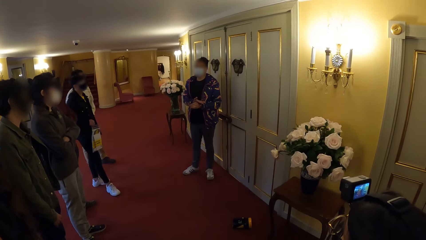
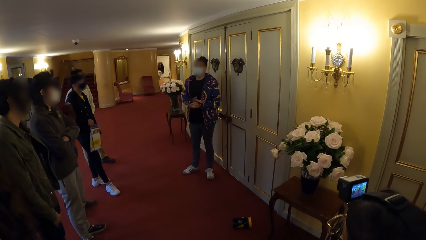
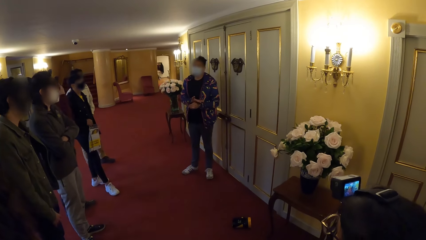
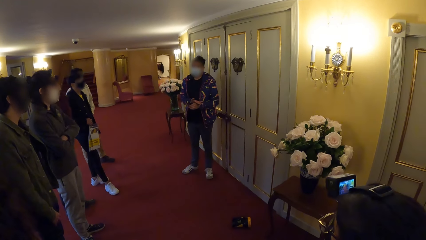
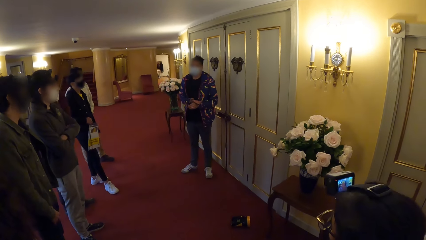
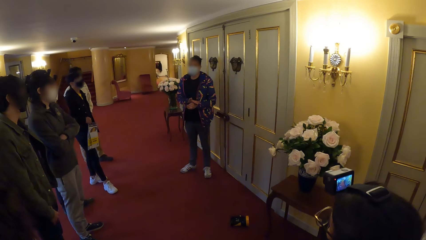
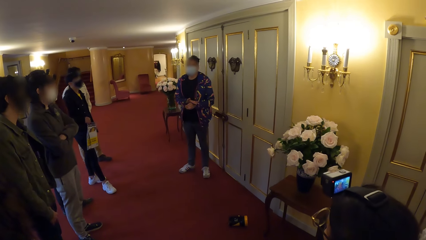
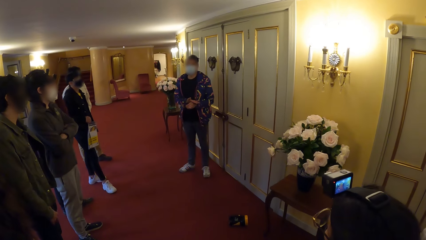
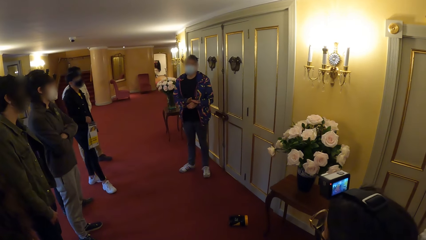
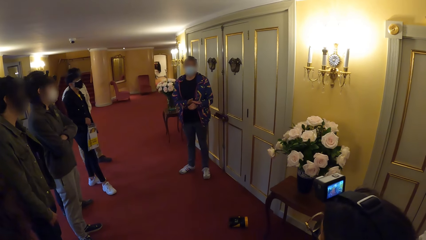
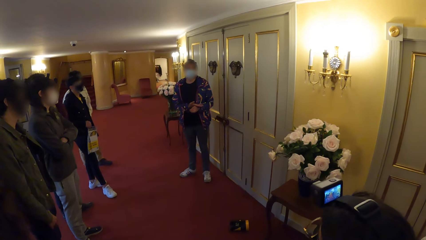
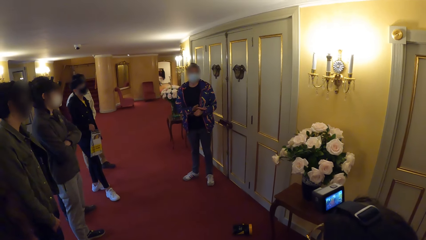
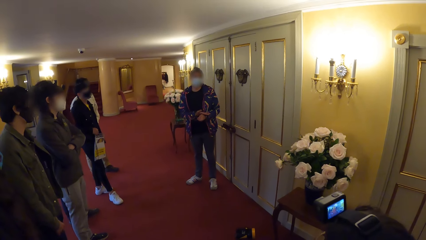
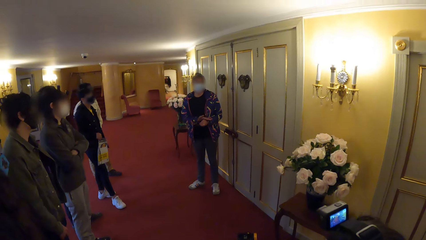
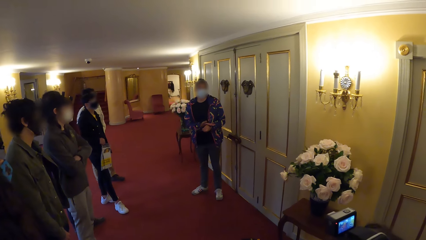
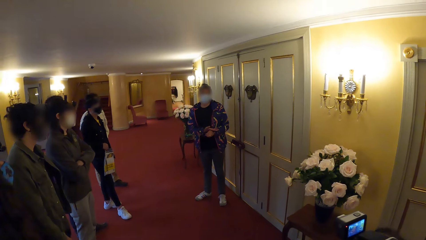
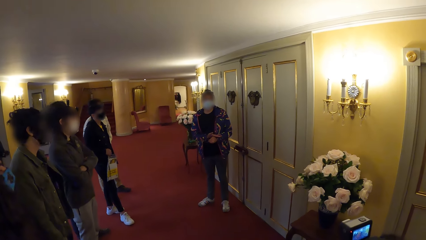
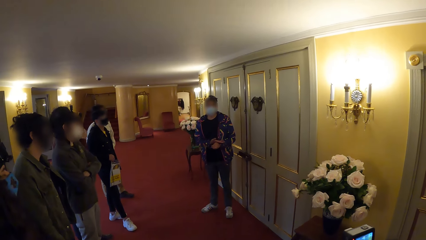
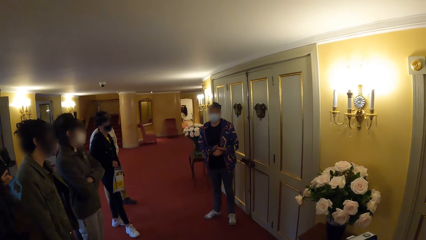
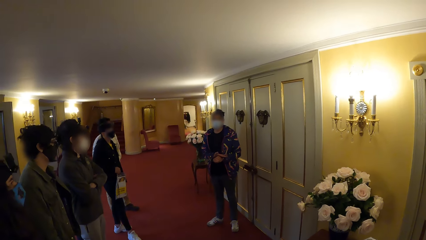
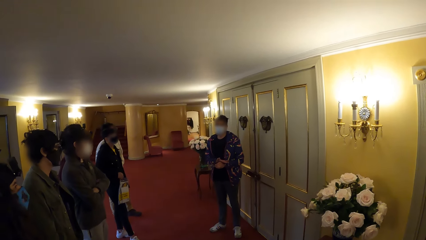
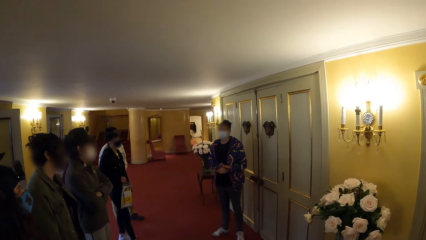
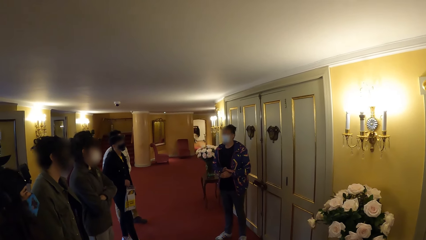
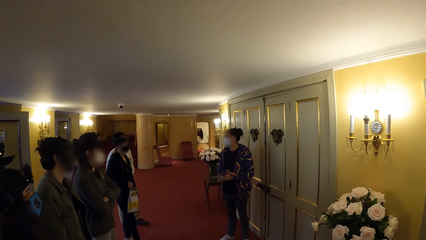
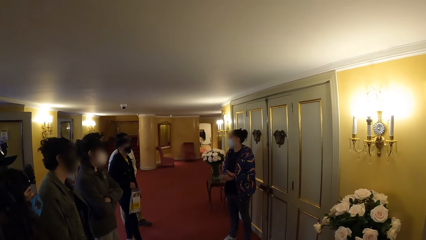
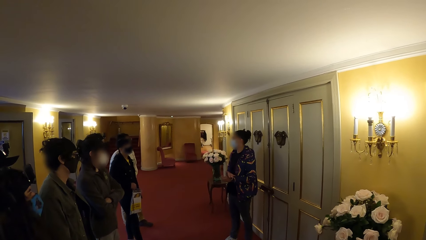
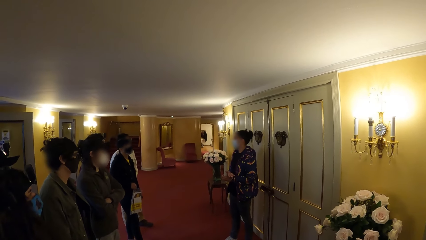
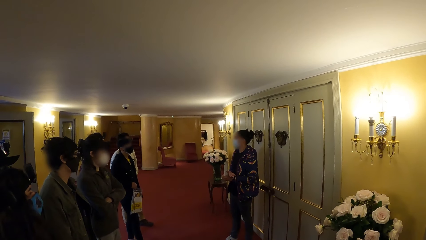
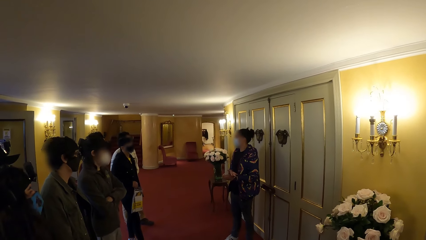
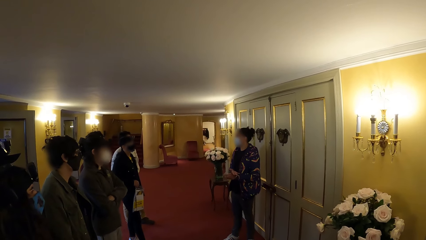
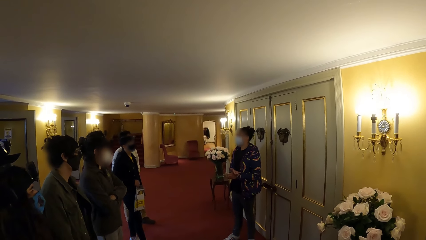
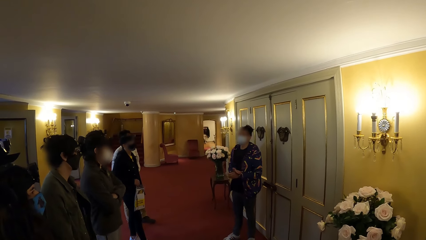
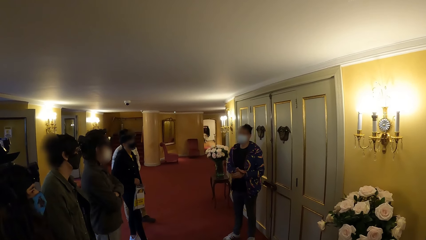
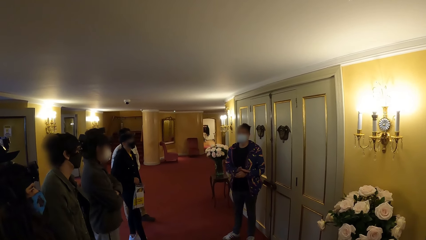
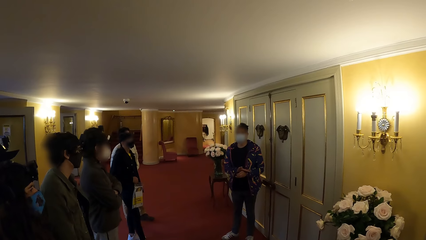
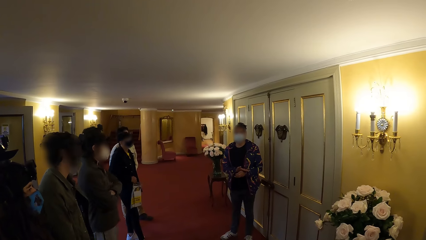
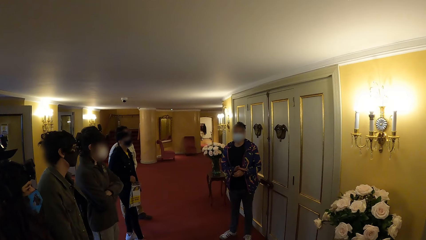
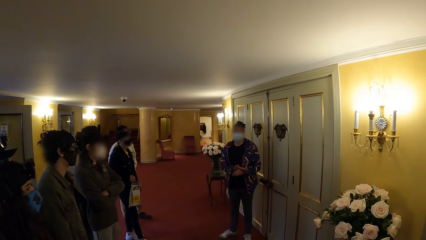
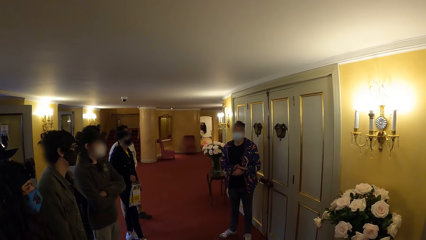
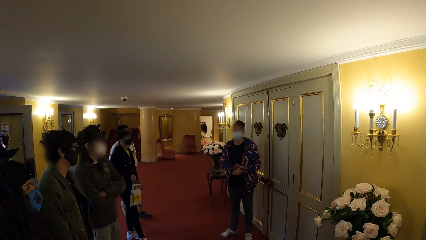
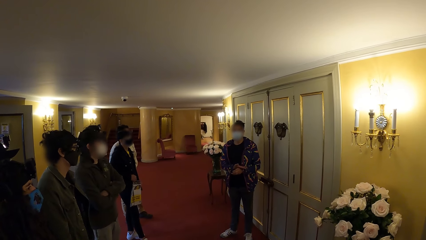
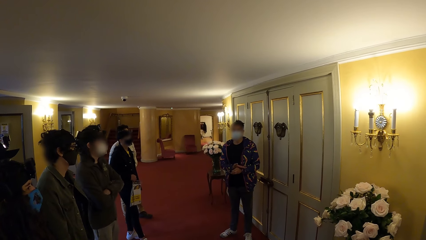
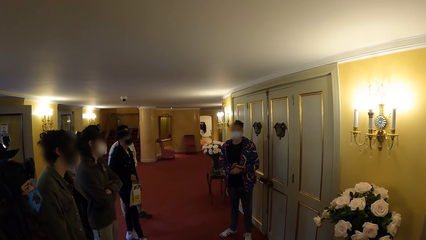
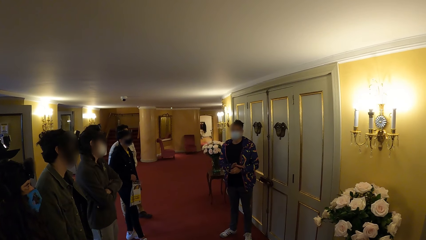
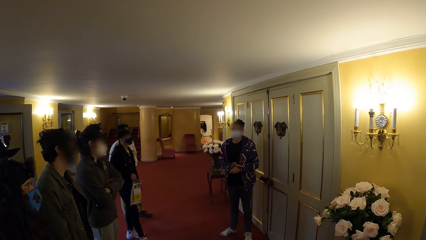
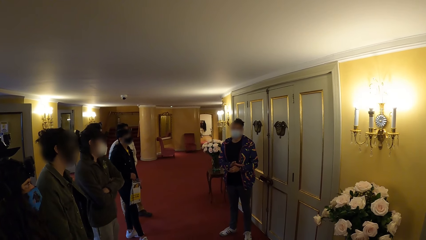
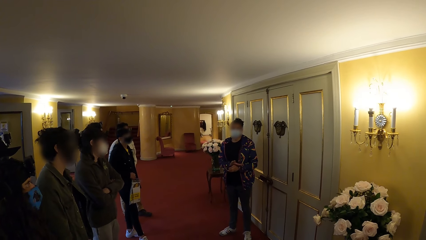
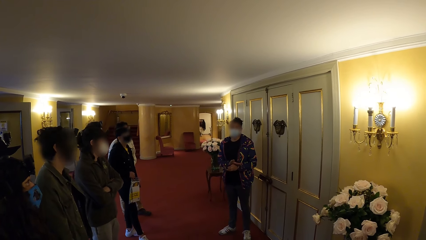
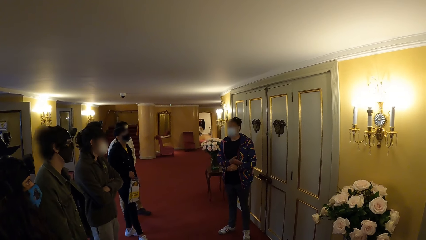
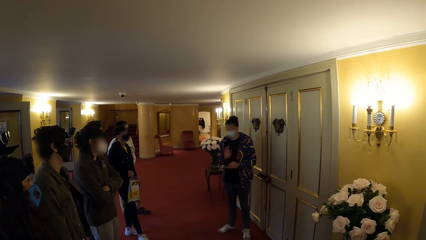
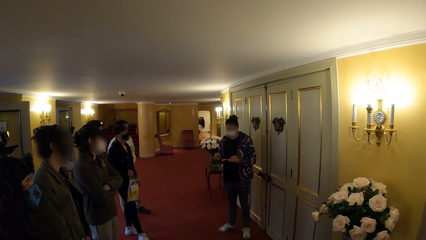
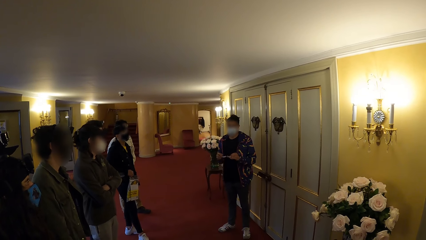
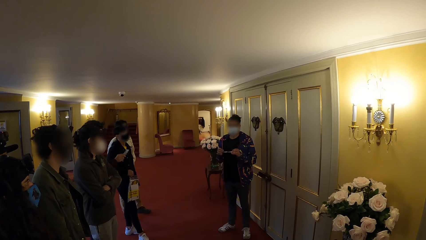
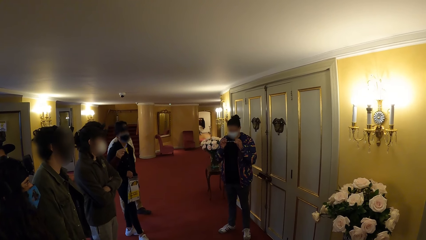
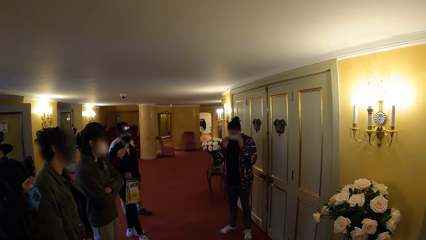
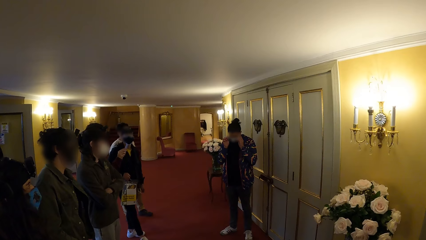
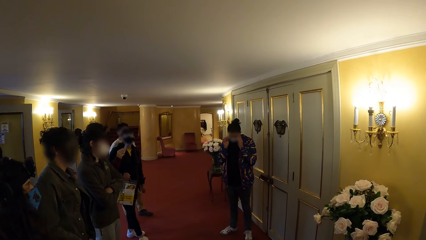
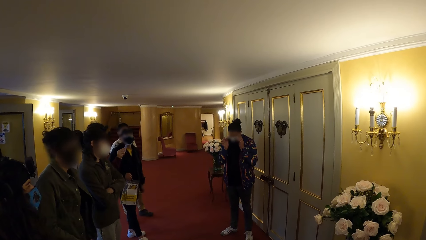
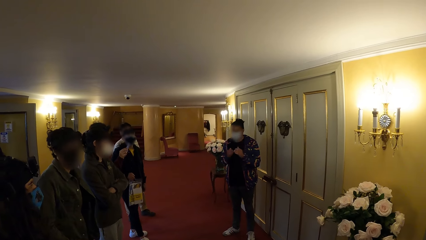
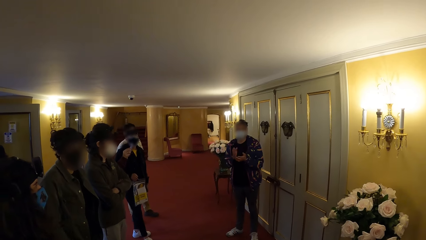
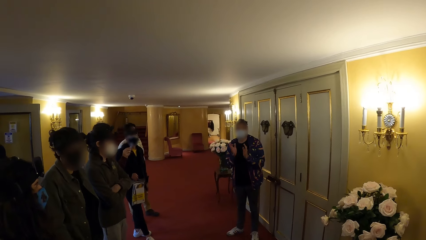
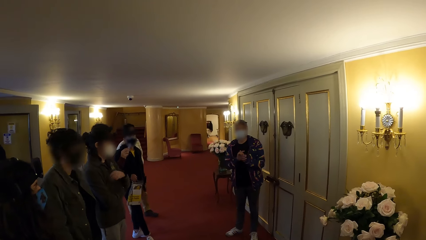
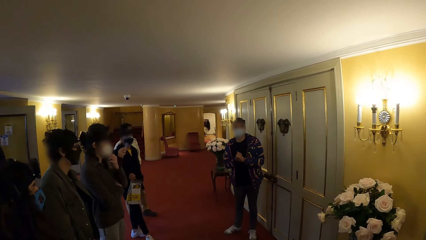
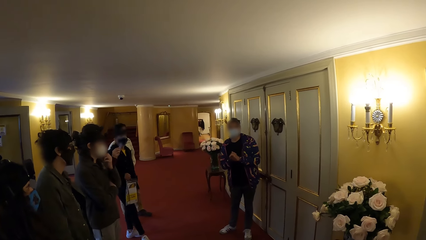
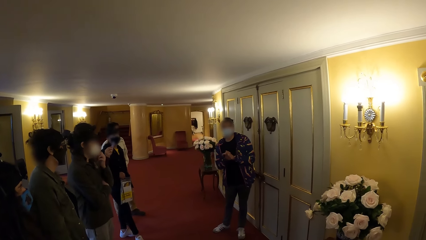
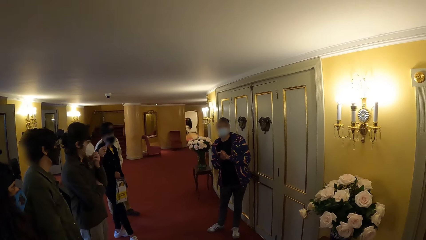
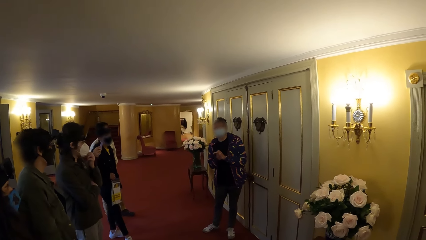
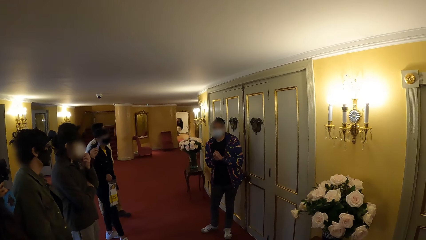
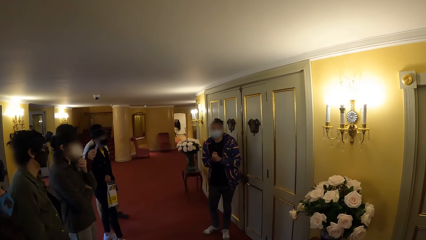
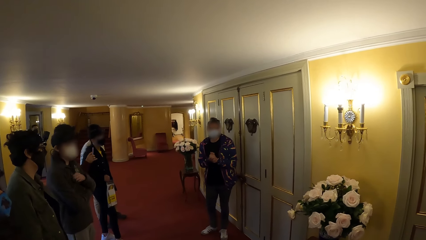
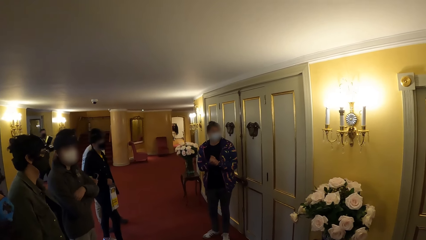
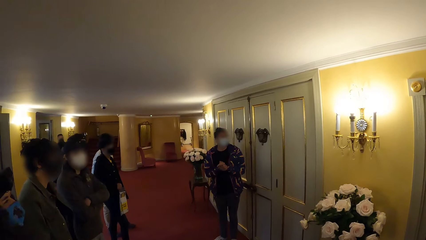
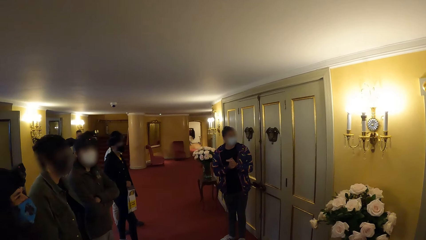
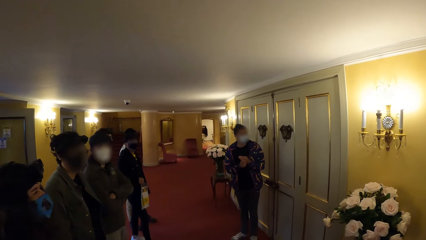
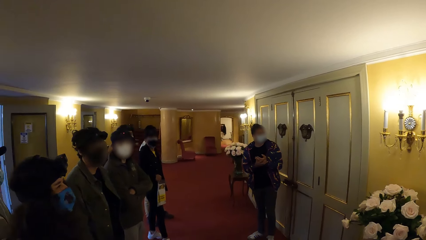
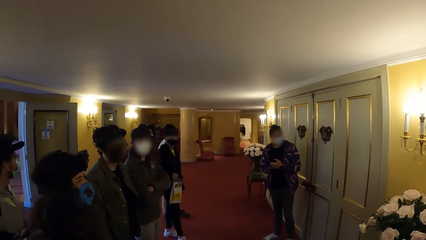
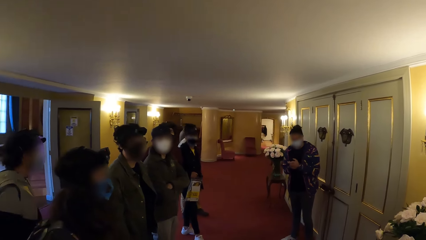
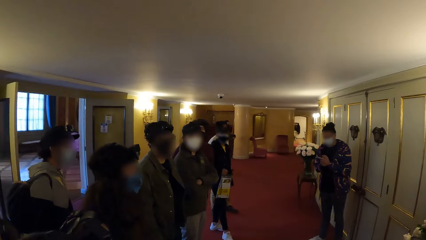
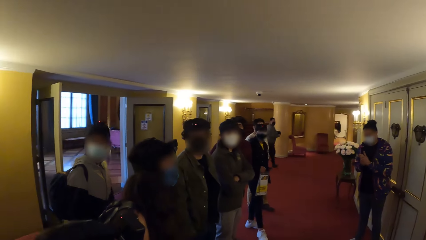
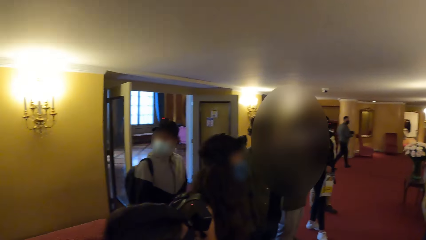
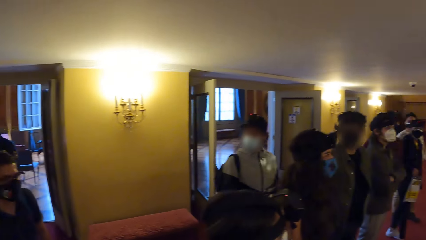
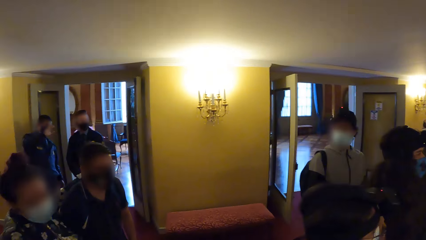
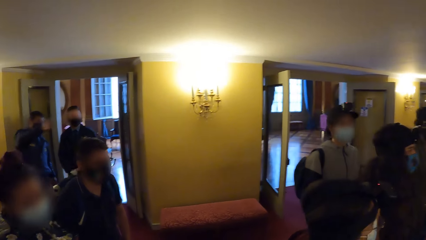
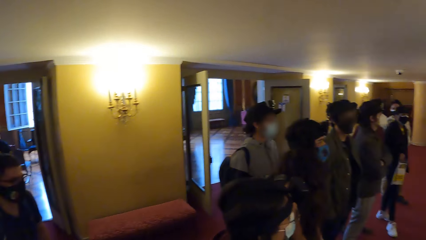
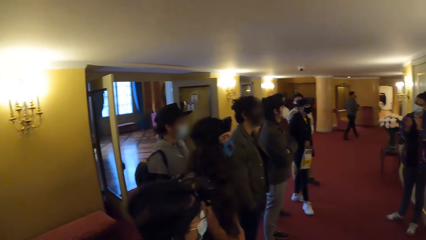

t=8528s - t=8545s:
A person puts on his glasses.
